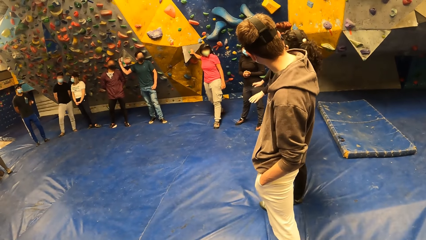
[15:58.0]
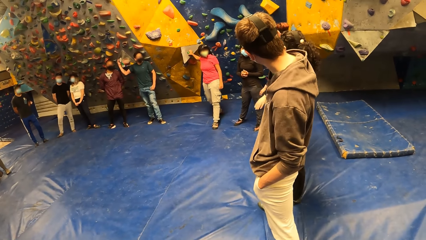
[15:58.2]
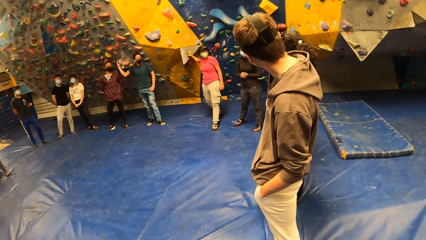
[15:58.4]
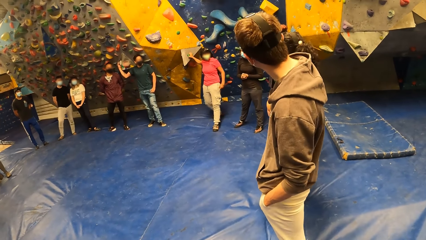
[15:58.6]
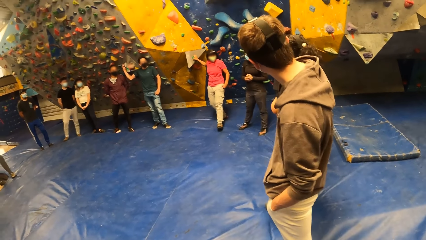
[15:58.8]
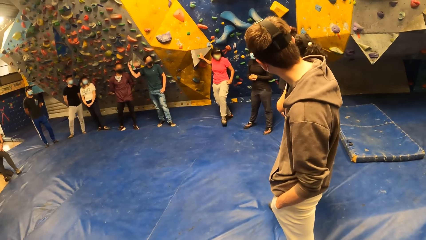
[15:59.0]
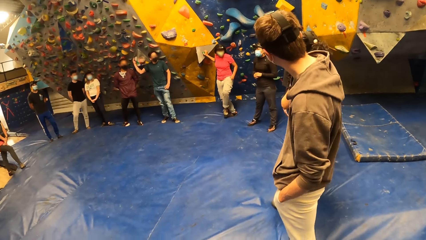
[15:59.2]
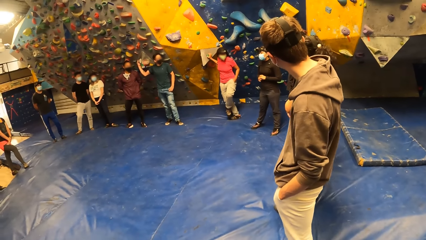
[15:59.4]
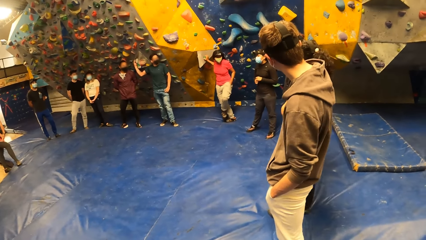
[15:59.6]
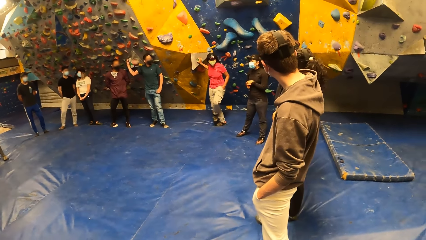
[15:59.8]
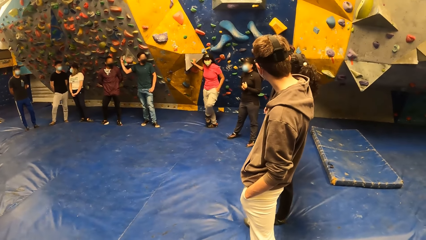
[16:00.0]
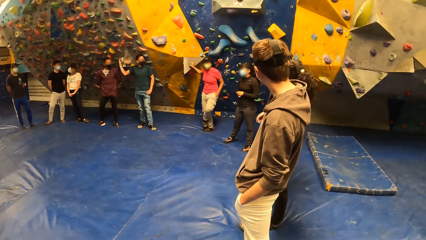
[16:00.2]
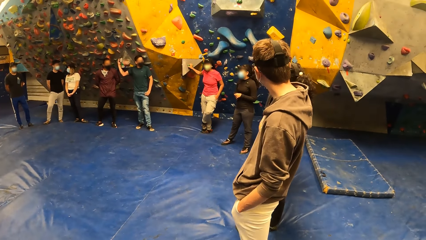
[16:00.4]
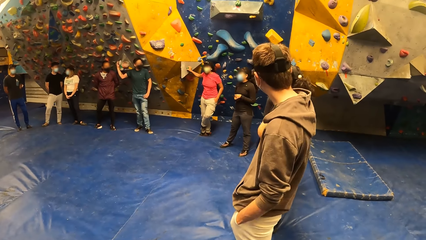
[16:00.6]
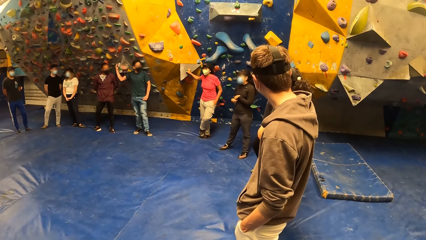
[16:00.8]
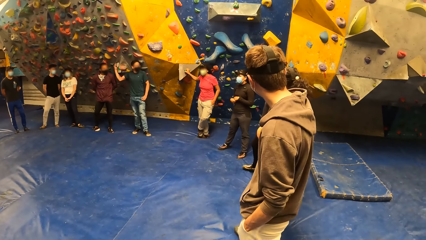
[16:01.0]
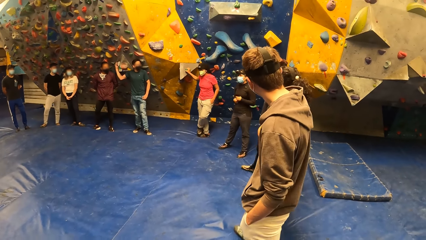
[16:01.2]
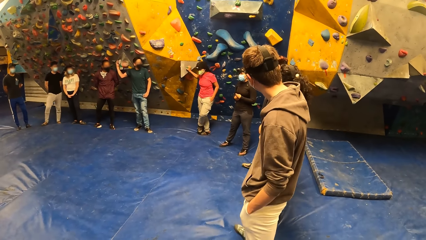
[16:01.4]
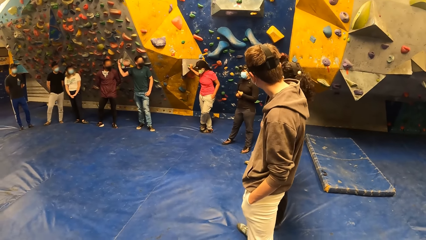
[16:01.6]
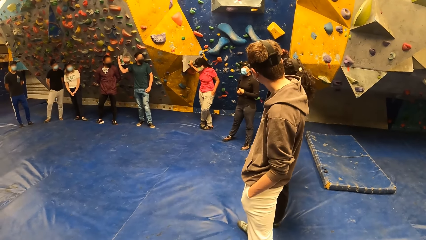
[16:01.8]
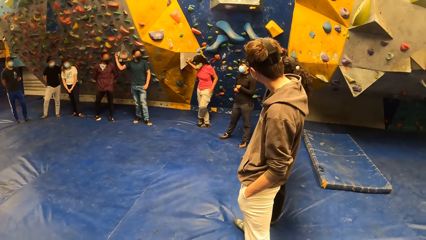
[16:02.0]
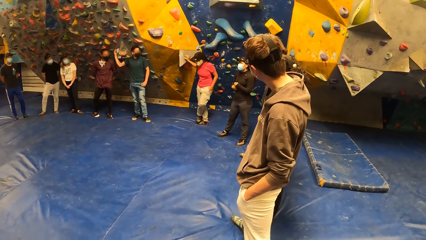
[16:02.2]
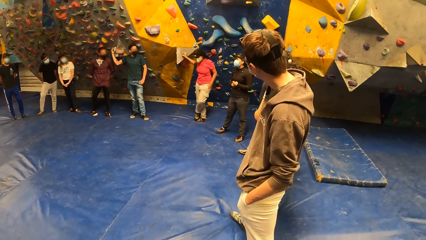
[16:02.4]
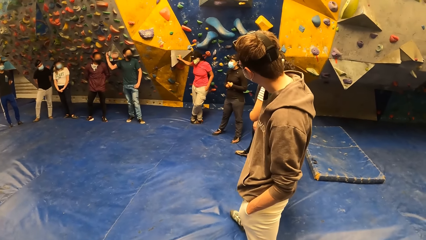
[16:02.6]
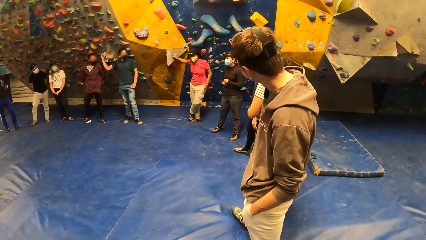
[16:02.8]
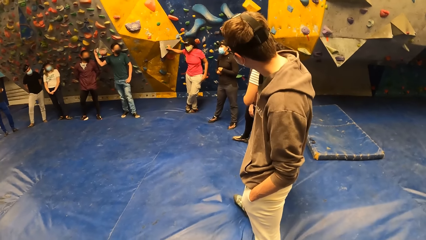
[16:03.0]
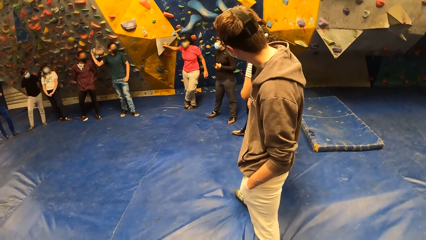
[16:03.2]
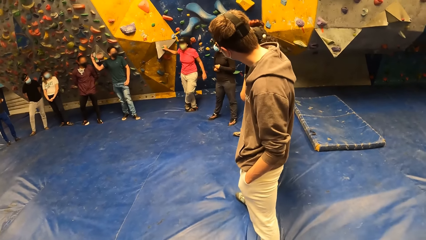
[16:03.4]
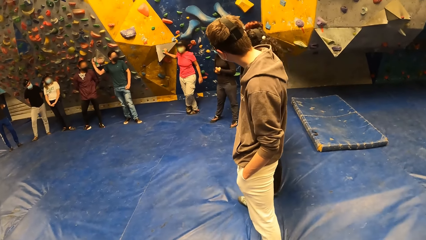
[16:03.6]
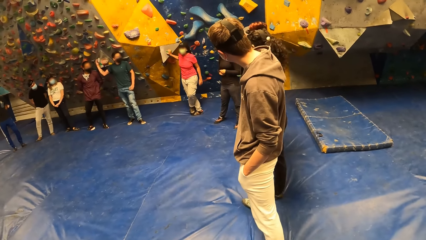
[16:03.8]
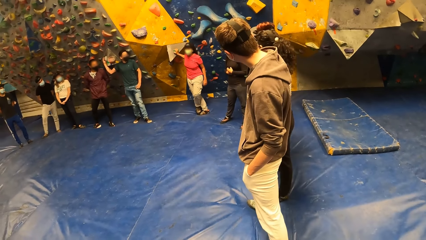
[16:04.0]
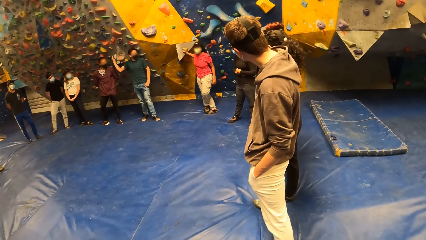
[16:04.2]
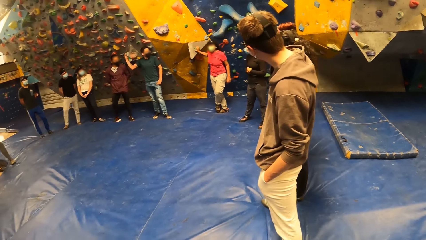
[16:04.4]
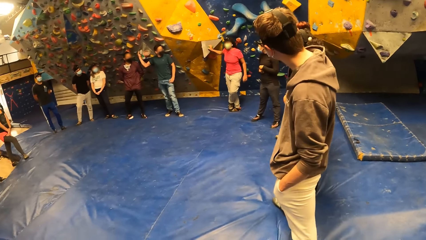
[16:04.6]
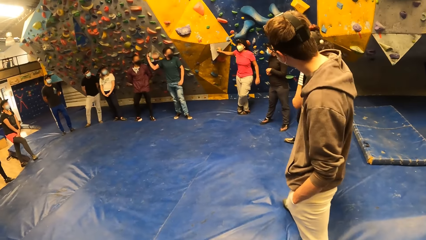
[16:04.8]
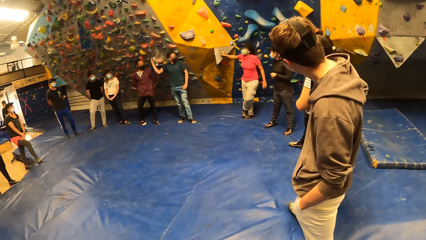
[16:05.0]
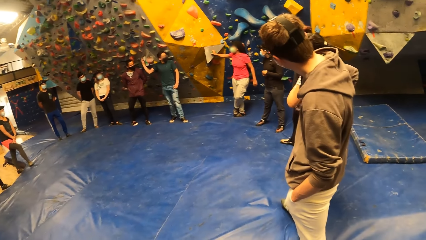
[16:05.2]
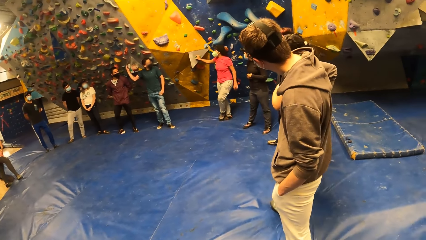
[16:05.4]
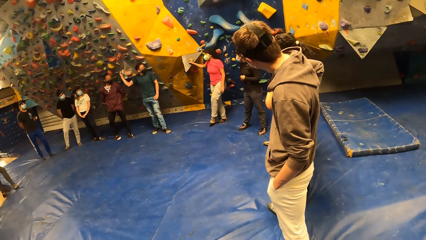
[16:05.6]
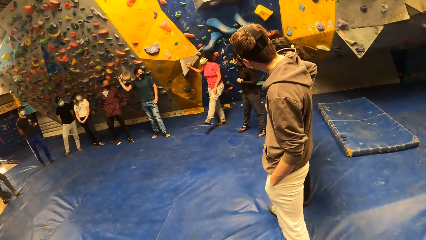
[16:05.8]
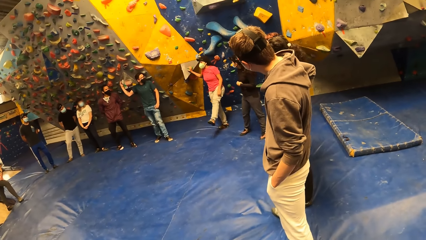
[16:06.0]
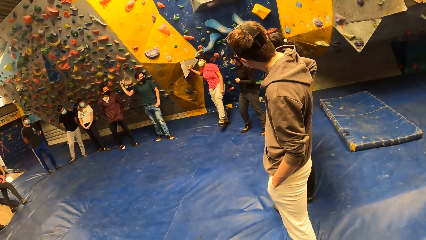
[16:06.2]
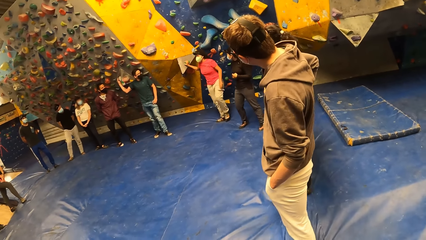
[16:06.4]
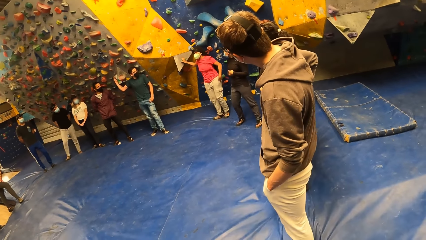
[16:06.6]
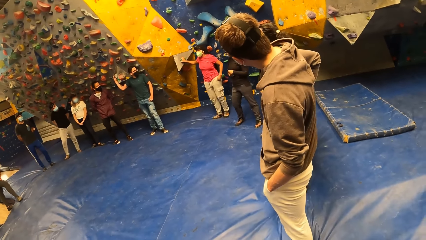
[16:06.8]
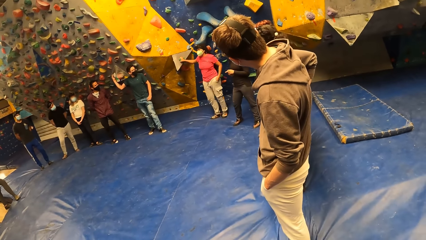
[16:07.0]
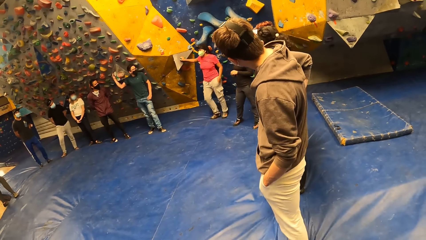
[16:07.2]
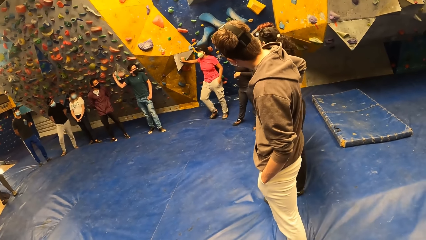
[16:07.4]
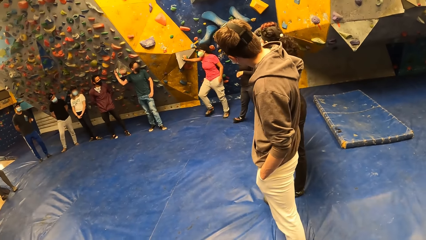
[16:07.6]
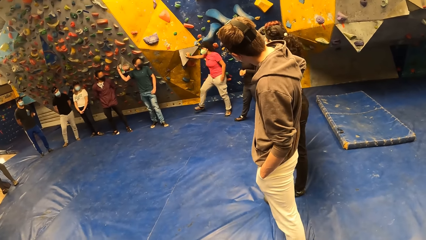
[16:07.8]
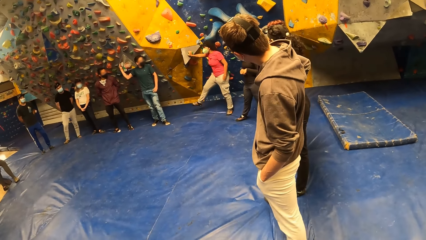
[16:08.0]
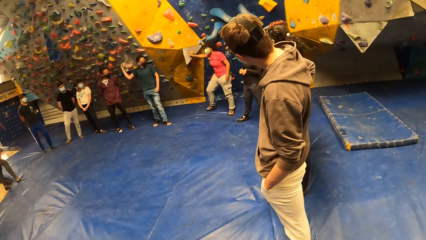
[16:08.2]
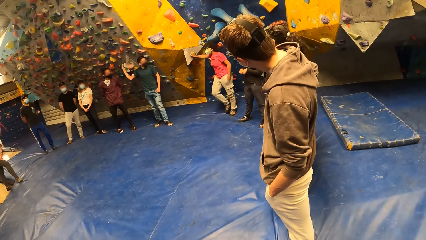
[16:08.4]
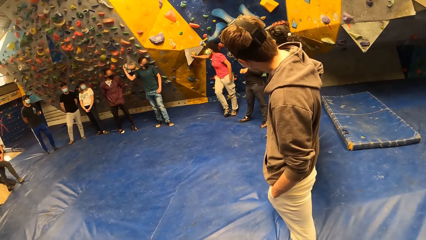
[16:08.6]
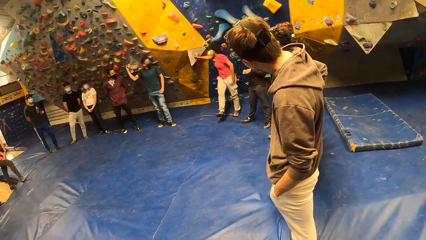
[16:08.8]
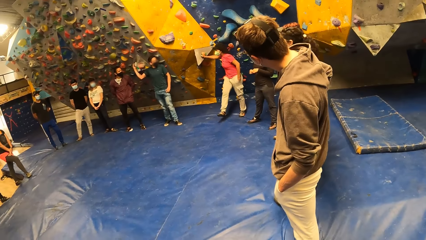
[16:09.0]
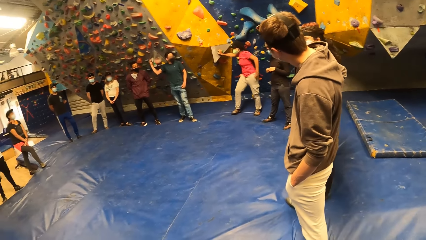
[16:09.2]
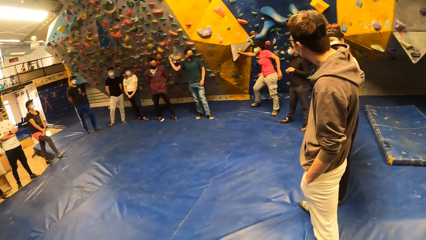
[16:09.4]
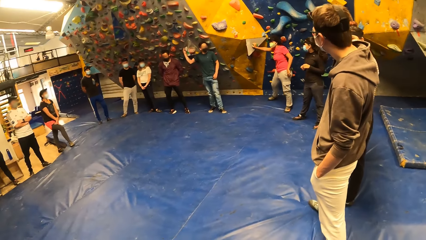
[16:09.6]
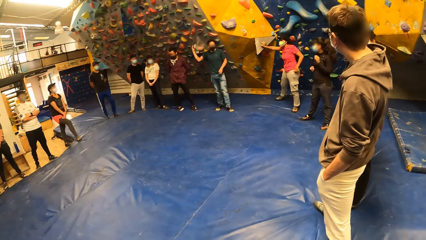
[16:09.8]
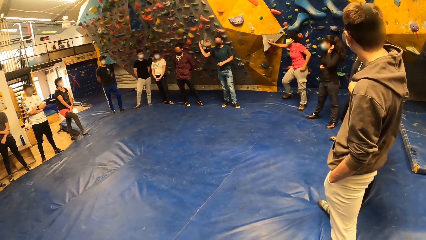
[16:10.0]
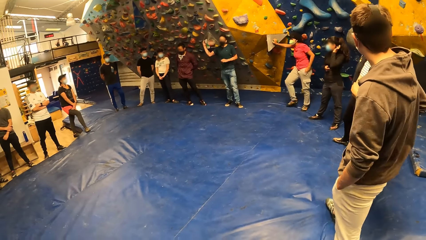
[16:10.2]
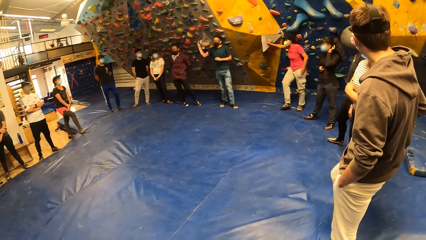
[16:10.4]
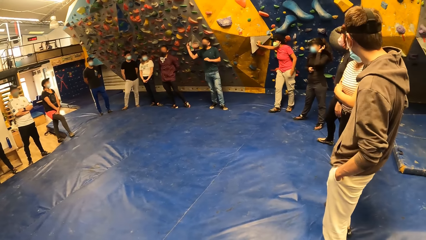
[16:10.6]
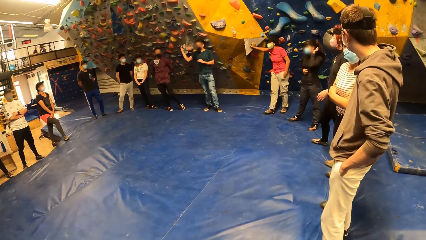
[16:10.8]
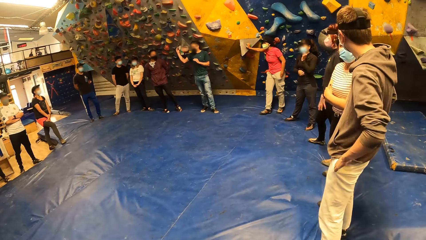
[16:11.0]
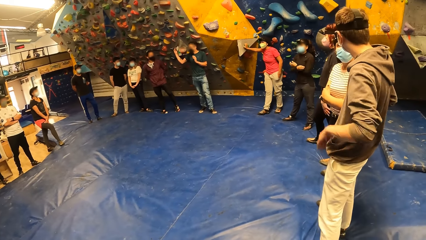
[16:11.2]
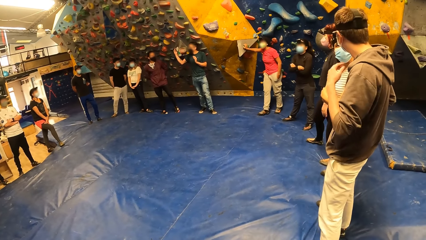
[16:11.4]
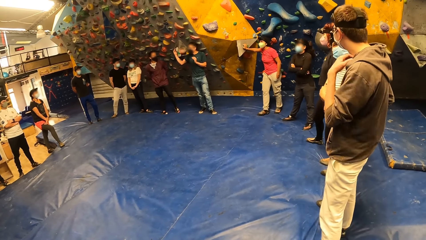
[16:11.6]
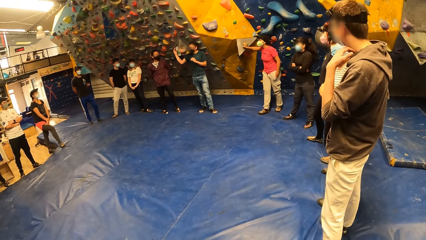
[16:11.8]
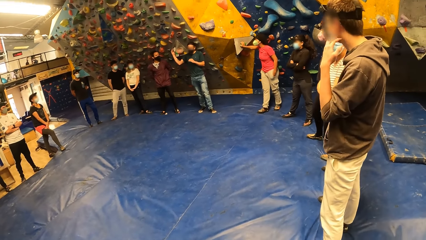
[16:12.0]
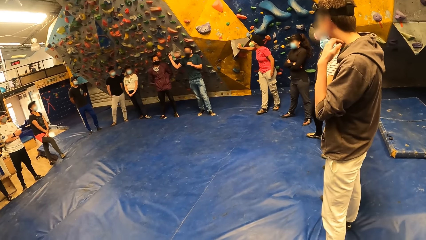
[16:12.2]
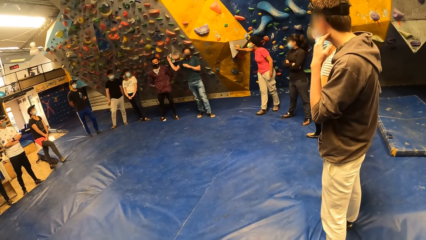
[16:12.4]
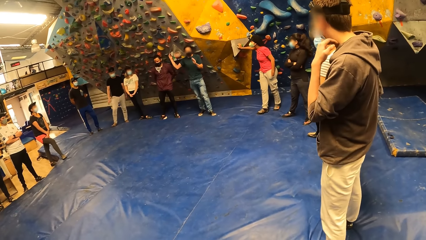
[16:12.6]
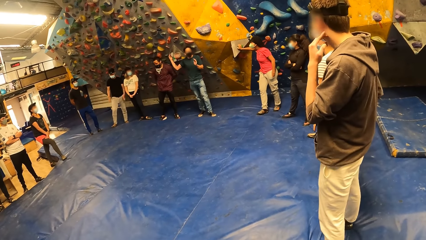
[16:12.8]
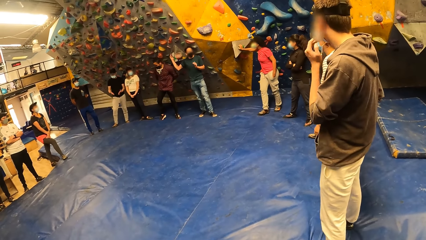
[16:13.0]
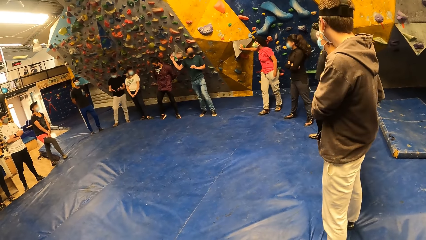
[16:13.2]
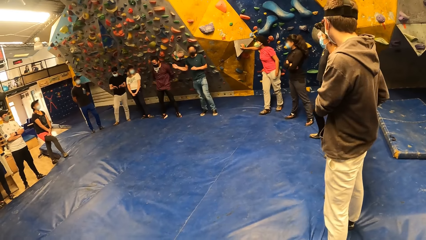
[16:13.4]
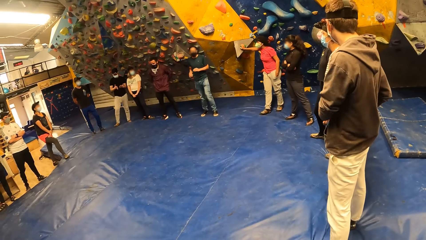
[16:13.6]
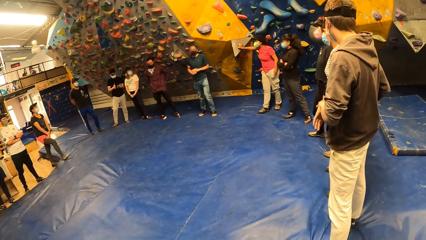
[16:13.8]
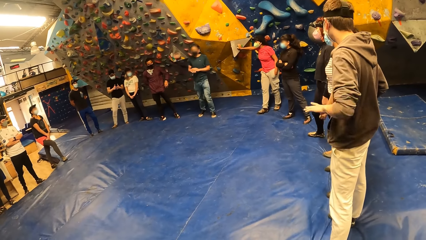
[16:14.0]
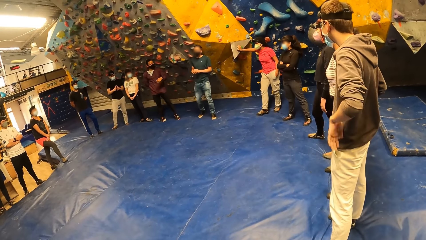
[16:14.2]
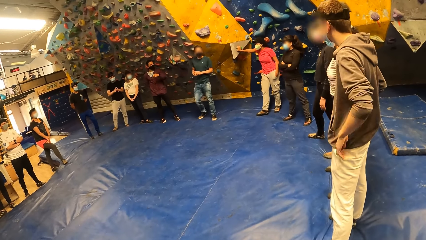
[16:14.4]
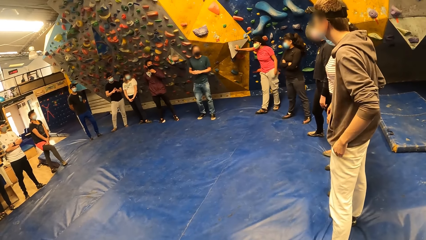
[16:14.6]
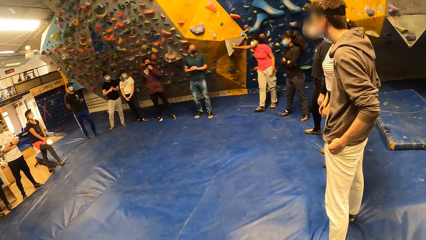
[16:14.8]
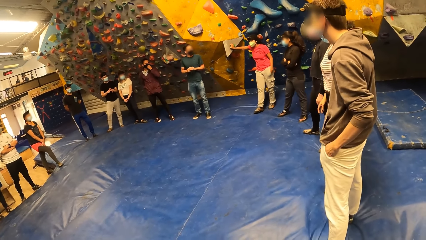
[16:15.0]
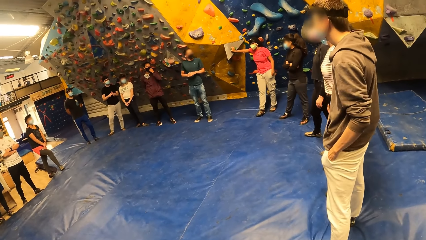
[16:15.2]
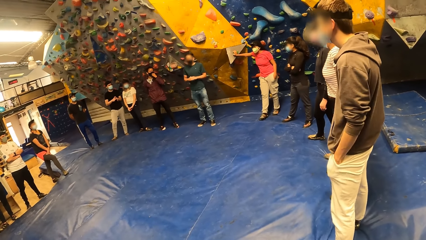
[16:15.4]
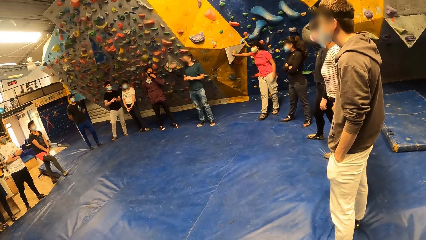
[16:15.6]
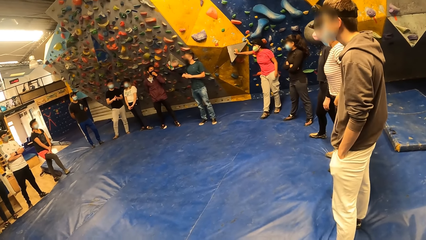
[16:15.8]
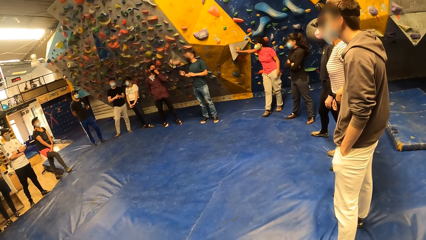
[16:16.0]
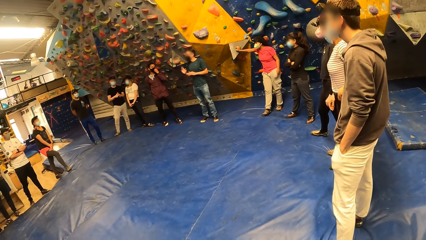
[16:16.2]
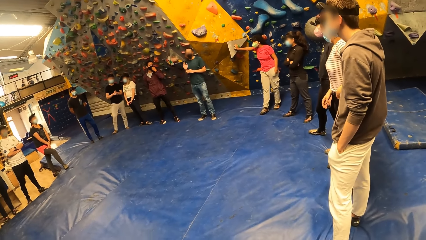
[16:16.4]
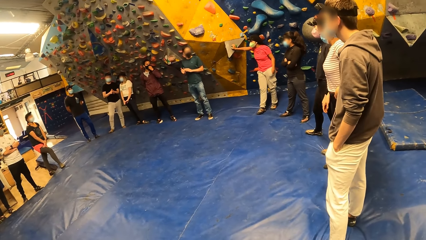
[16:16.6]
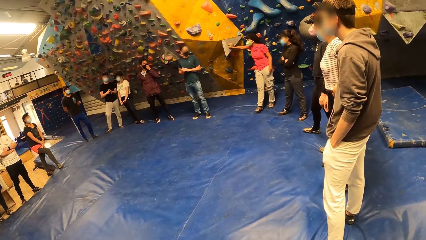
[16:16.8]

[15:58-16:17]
The camera wearer looks around. A lady moves the leg. A man touches the neck. Another man interacts with the group of people in the bouldering room. The camera wearer looks around.
